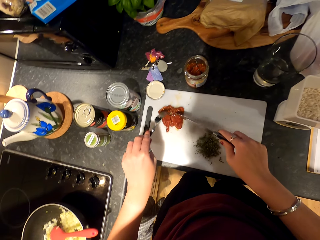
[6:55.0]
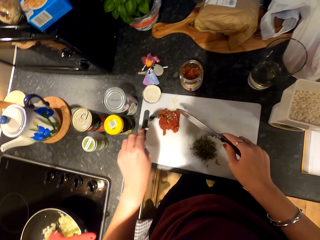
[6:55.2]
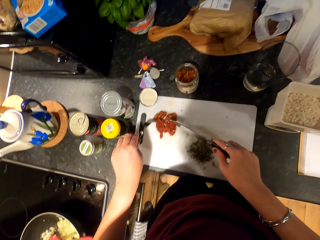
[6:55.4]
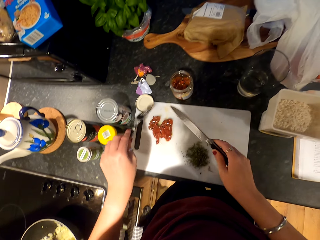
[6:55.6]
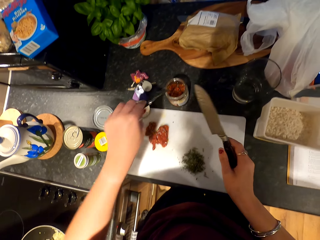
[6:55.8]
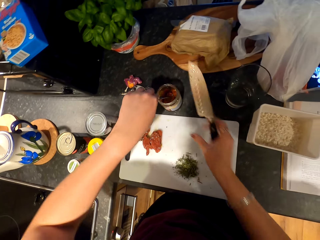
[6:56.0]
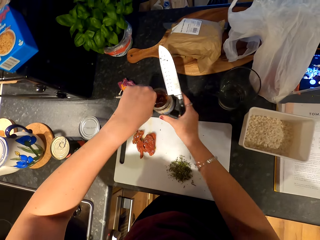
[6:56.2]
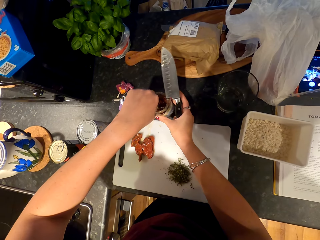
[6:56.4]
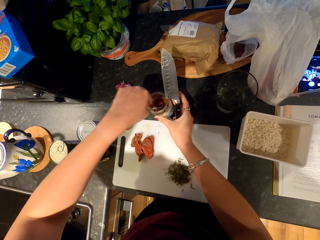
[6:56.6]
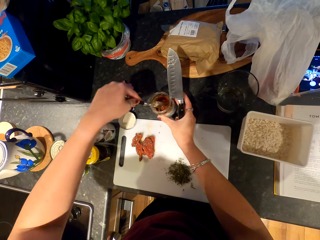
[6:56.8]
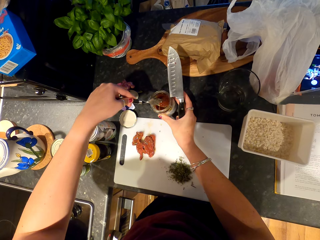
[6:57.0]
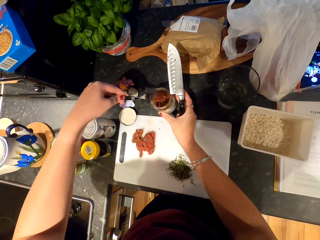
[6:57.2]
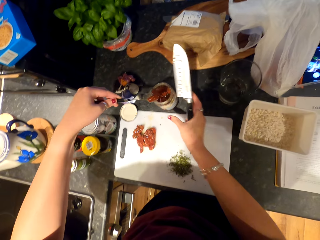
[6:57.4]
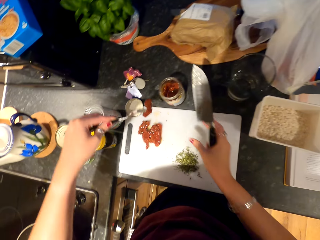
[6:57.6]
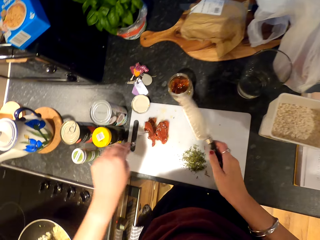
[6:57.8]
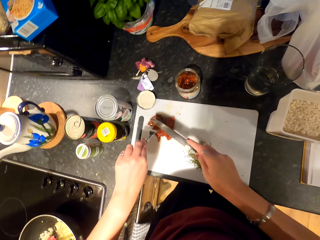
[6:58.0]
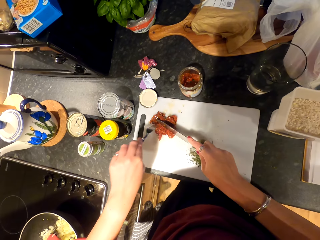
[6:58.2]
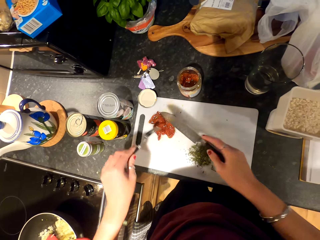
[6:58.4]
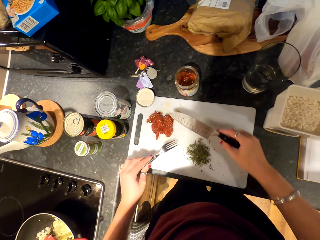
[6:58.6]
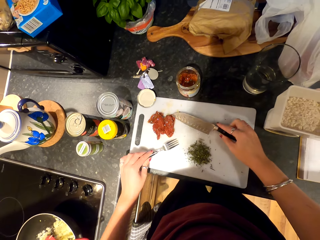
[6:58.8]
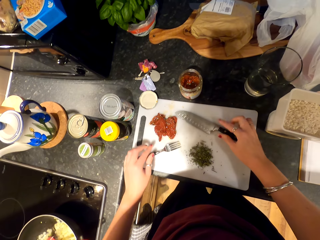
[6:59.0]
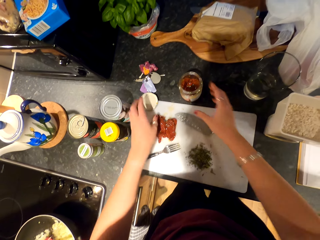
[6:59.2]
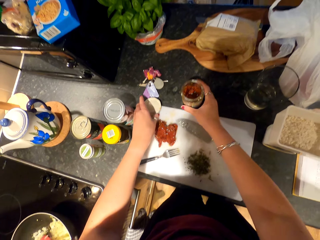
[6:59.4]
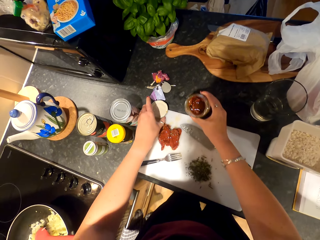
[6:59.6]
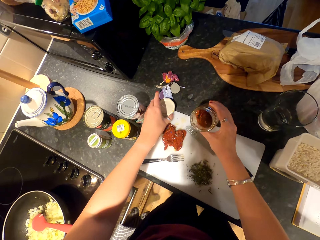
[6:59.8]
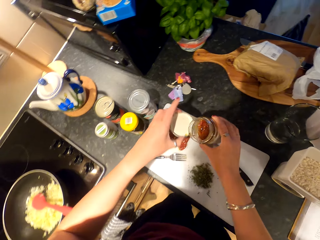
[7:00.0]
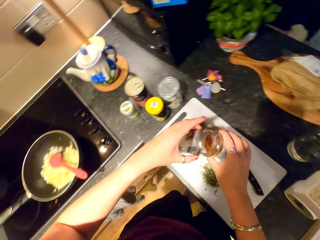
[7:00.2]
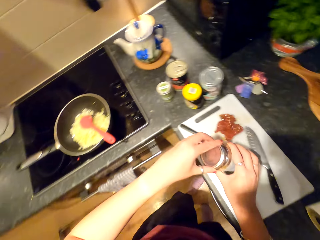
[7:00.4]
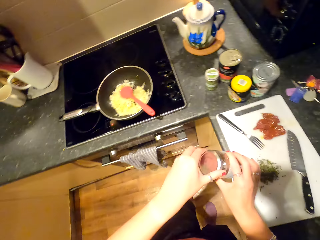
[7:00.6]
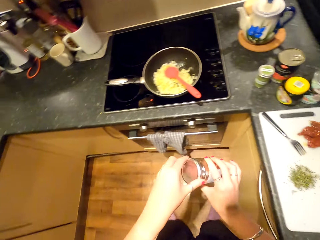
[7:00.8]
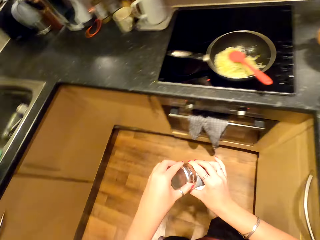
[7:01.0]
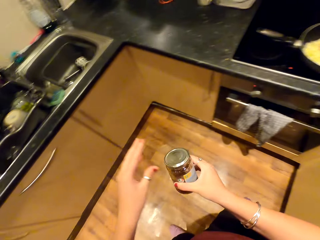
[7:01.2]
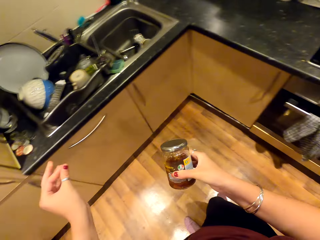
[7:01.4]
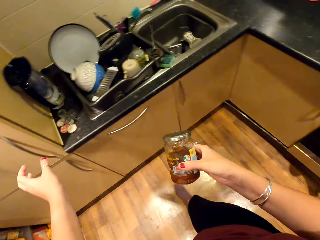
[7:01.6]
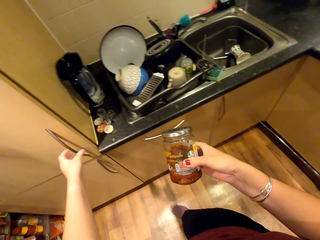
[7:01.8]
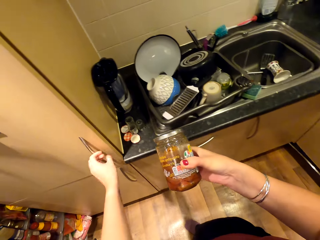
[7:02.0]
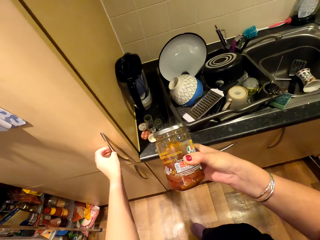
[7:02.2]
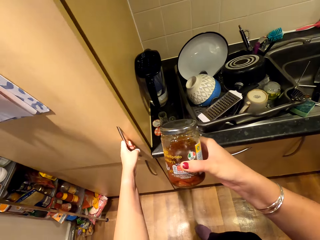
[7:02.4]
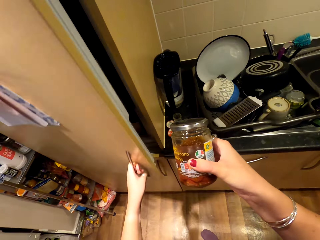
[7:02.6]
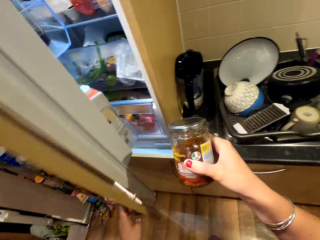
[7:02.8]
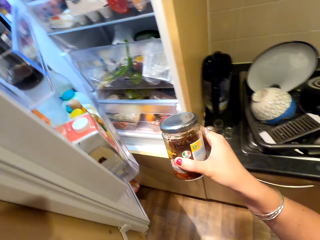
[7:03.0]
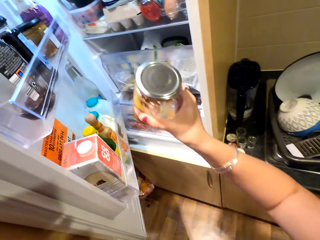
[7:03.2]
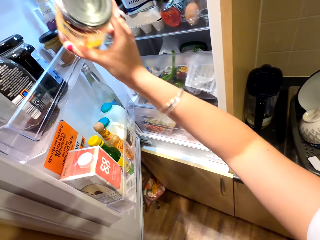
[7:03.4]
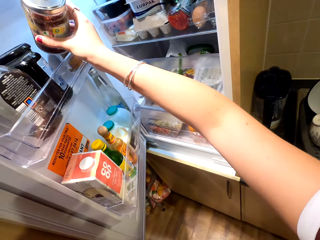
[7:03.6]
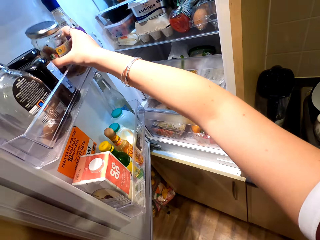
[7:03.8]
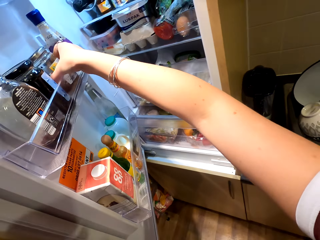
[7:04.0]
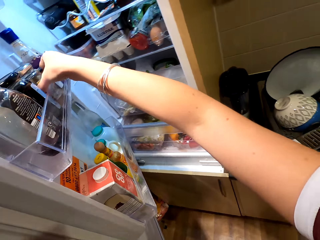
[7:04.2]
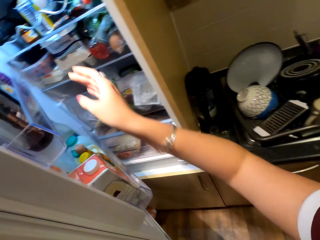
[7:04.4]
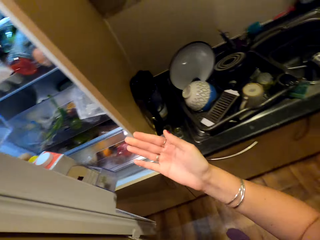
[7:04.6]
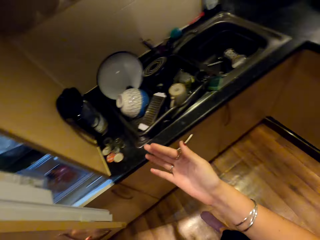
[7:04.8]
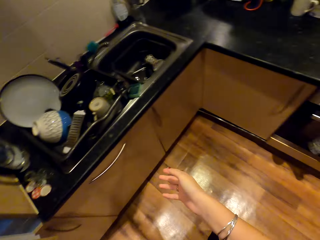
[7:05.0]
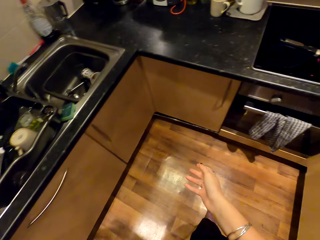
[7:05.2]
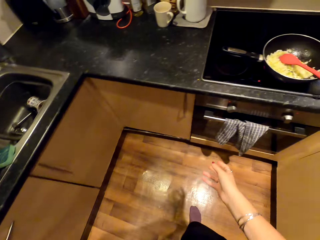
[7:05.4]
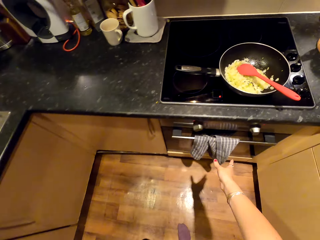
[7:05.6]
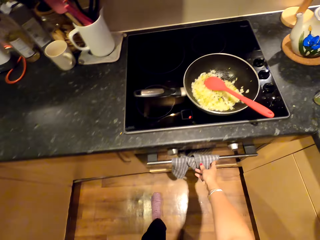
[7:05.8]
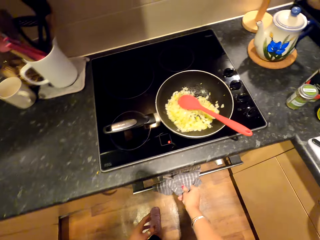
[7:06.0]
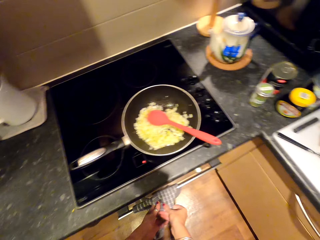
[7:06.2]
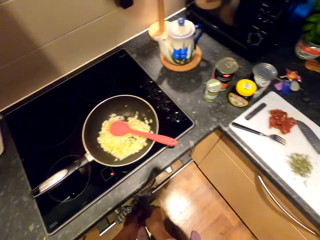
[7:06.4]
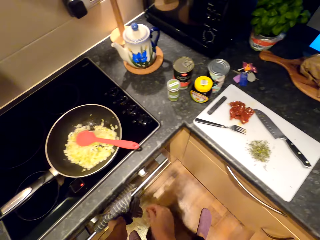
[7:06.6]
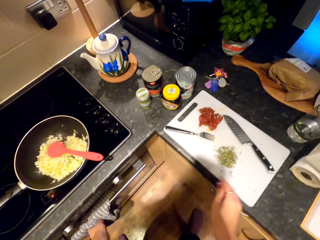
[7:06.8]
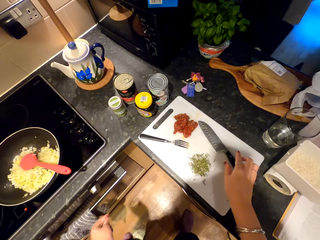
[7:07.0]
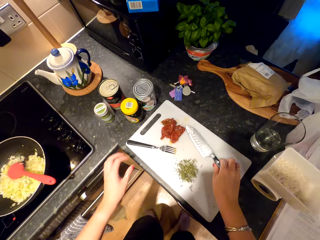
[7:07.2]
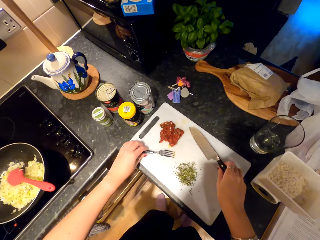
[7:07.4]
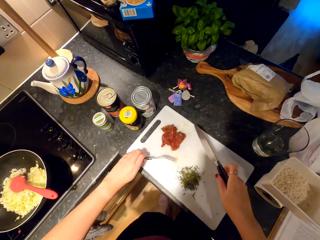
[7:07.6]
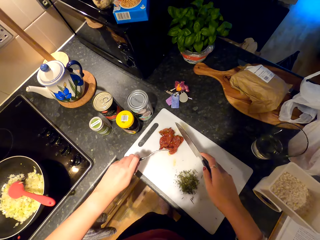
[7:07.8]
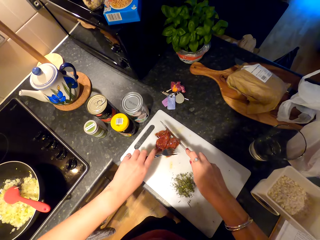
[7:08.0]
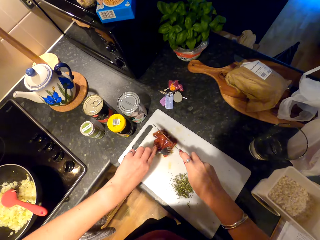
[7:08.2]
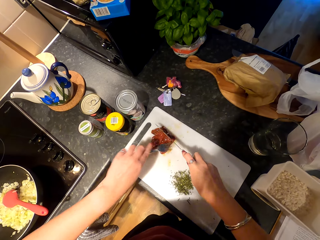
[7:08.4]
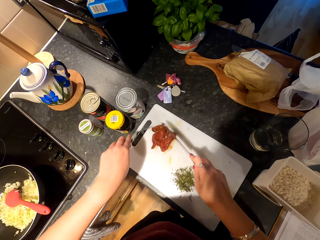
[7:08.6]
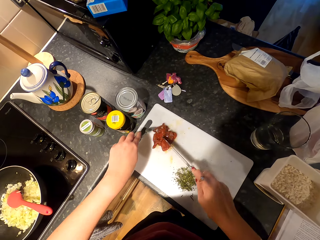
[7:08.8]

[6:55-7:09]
The camera wearer picks out the ingredient. They place the ingredient on the chopping board. They close the tin, place the fork and knife on the chopping board, and move around. They open the fridge. They return the tin in the fridge. They close the ingredient. They move towards the stove, wipe the hand with a towel, and walk towards the chopping board.

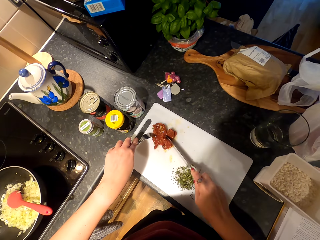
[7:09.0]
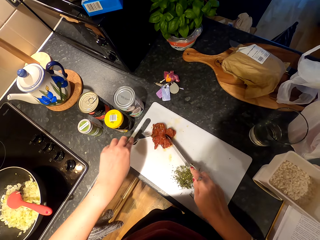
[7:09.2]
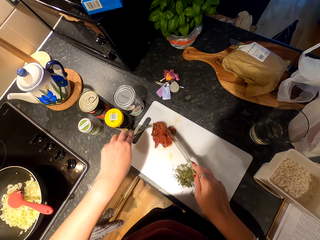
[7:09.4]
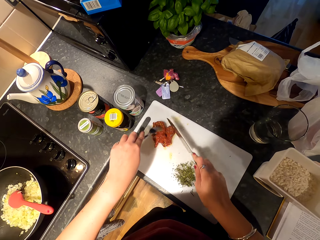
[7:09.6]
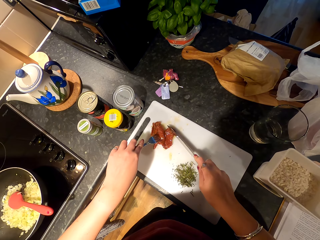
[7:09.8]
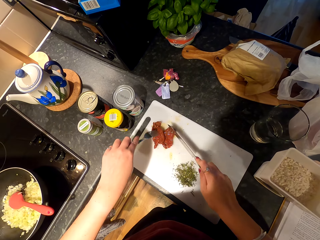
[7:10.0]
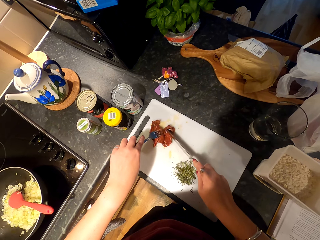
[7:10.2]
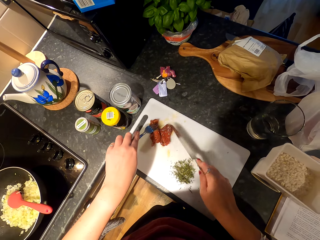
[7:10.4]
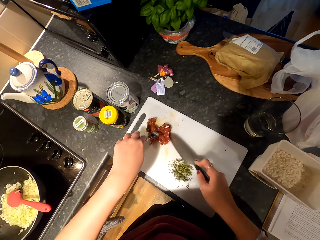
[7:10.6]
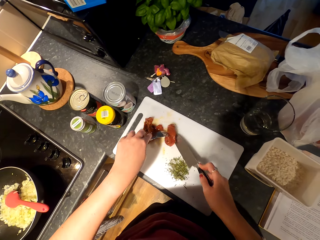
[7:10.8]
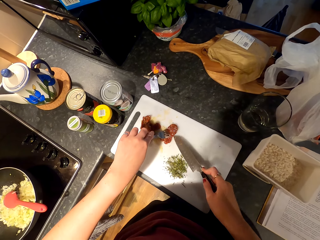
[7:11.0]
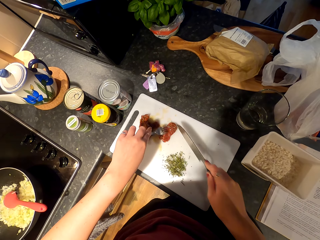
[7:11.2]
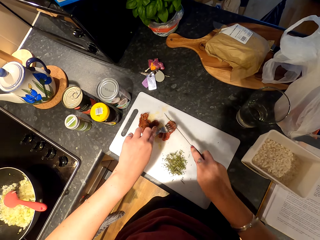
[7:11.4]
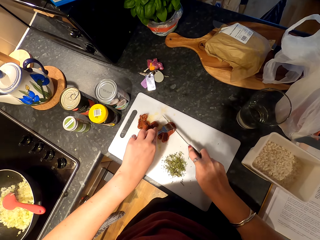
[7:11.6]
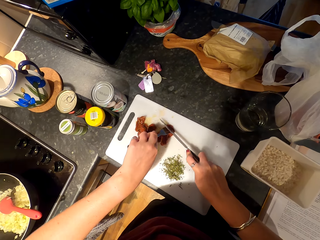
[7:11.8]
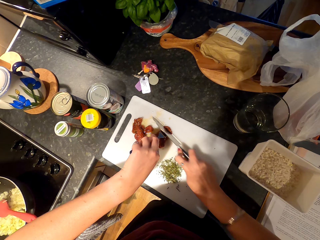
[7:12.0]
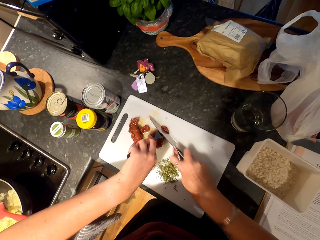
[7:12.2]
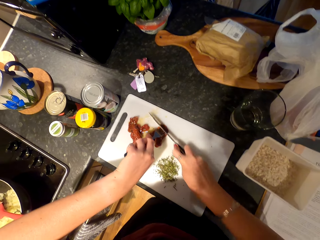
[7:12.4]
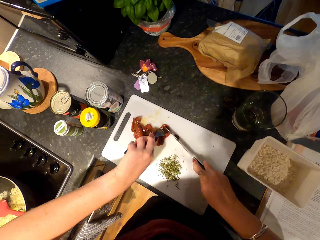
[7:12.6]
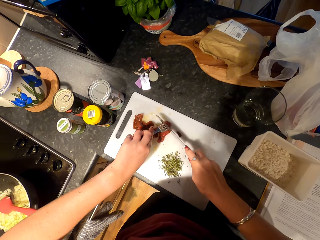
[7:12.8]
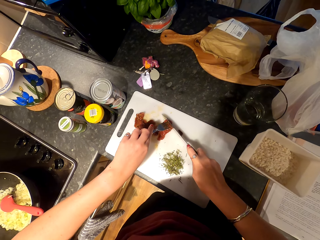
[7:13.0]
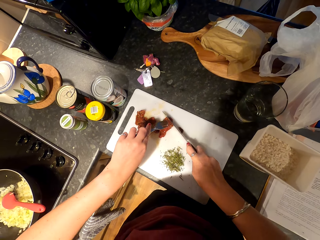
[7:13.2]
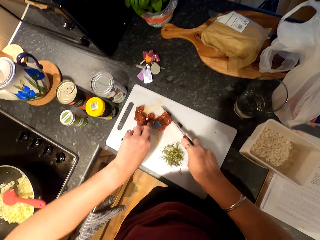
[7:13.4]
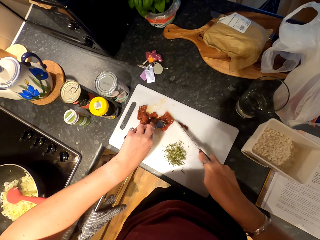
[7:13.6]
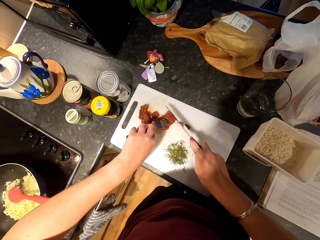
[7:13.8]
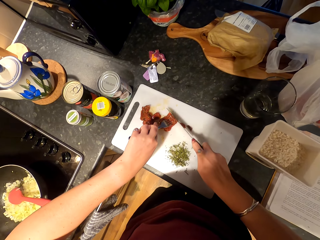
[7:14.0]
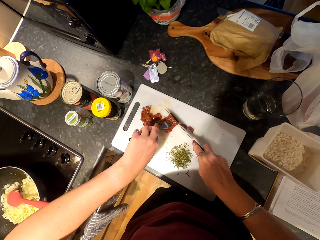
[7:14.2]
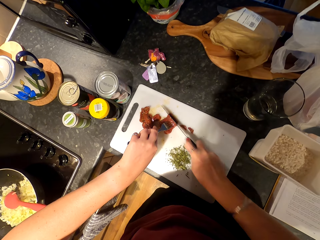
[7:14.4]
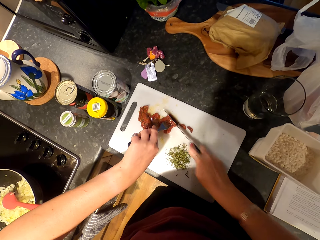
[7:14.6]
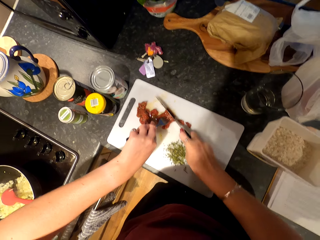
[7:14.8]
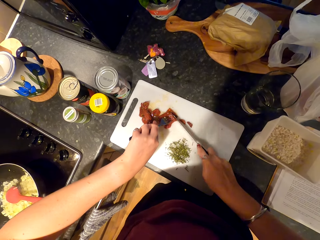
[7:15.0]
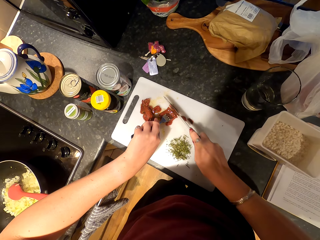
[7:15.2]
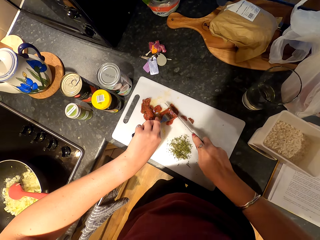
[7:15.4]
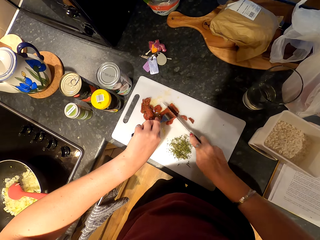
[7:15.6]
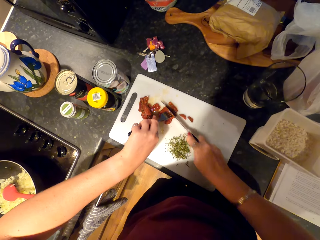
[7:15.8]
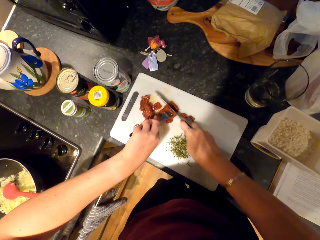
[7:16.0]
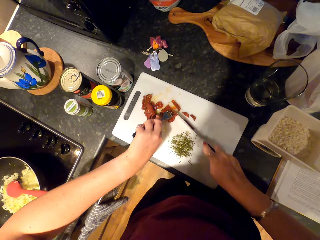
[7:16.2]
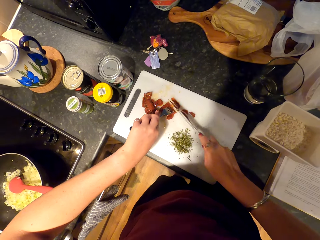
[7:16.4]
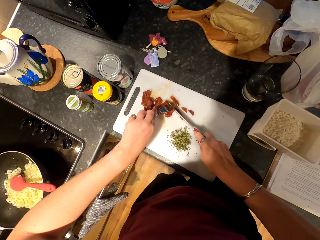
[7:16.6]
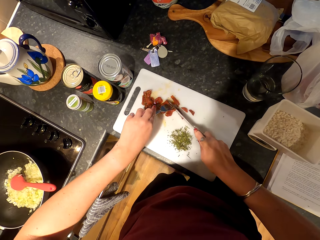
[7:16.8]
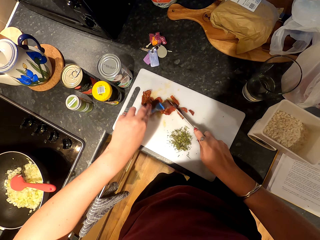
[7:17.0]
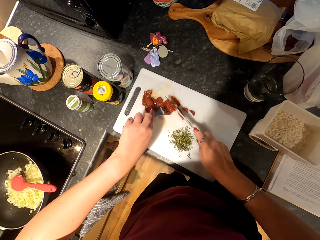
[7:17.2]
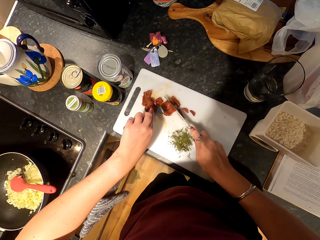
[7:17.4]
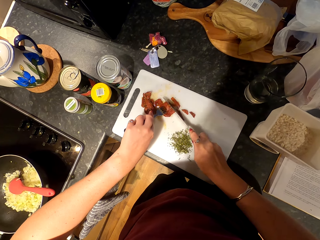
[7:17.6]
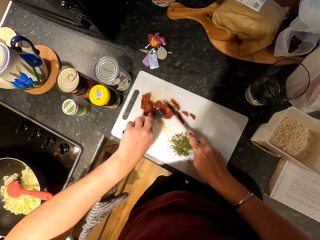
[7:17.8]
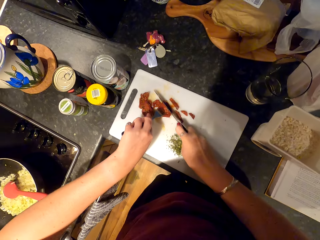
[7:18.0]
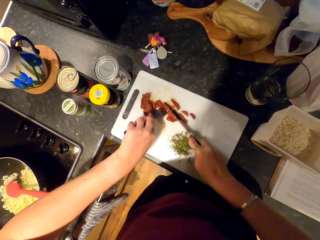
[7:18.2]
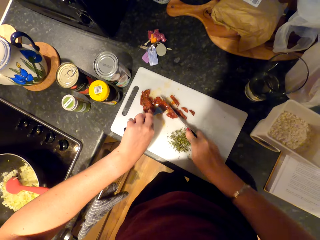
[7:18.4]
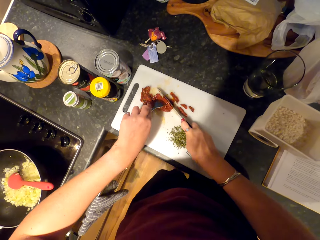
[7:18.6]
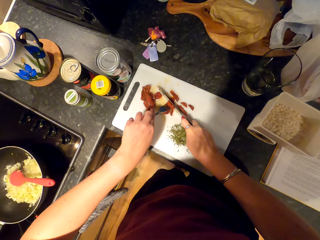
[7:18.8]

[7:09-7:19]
The camera wearer cuts up the ingredients.
